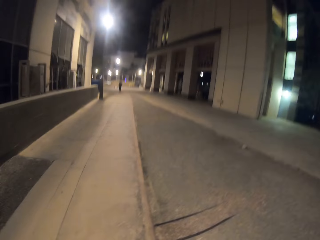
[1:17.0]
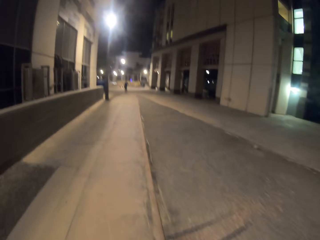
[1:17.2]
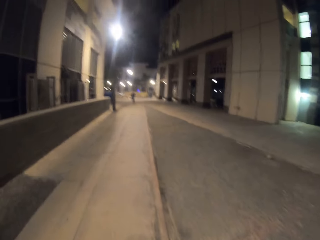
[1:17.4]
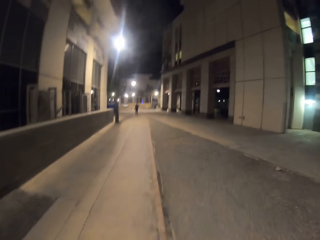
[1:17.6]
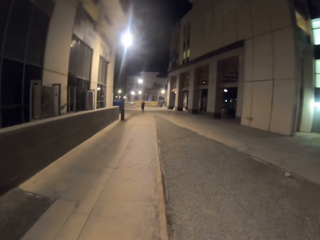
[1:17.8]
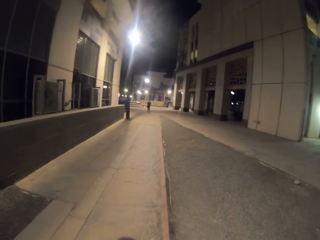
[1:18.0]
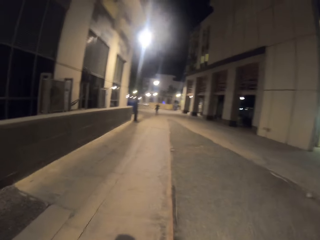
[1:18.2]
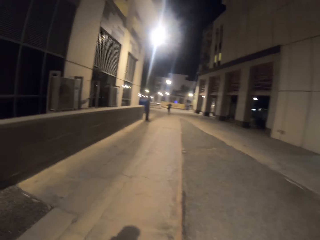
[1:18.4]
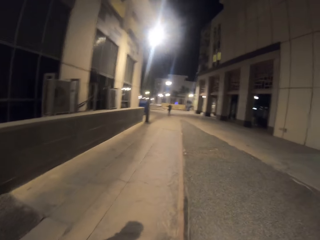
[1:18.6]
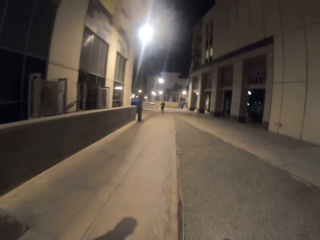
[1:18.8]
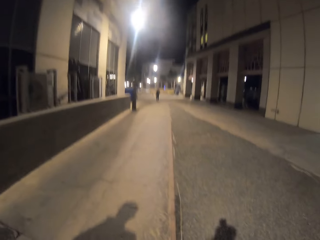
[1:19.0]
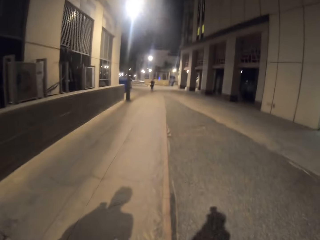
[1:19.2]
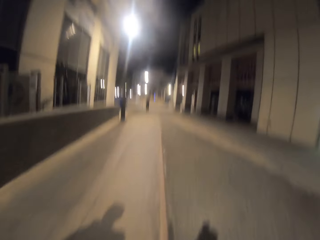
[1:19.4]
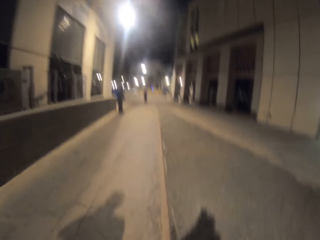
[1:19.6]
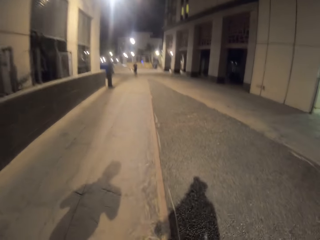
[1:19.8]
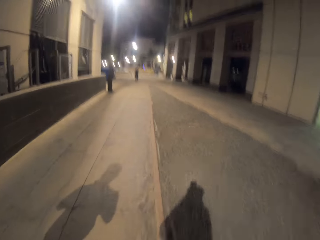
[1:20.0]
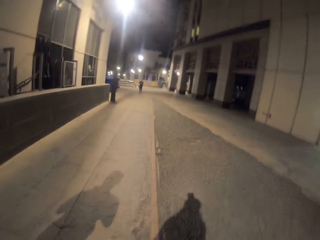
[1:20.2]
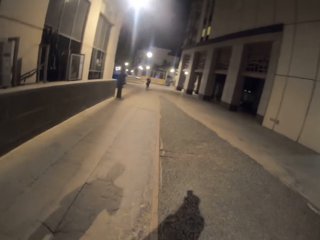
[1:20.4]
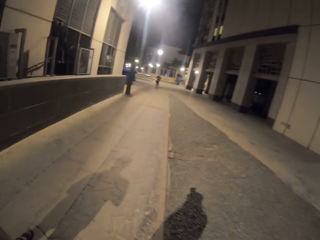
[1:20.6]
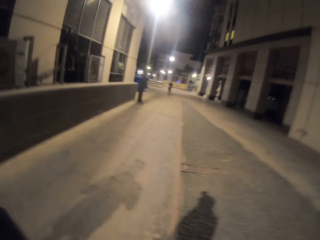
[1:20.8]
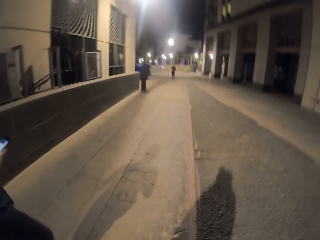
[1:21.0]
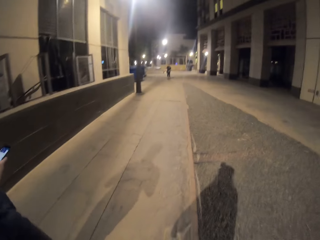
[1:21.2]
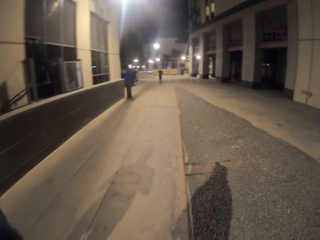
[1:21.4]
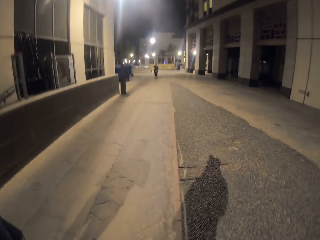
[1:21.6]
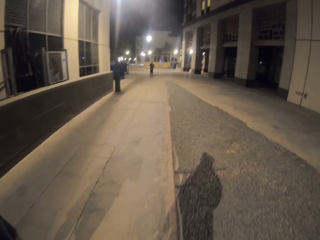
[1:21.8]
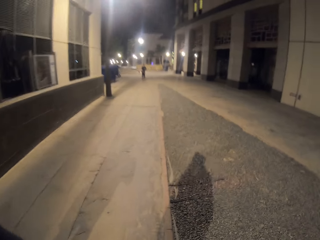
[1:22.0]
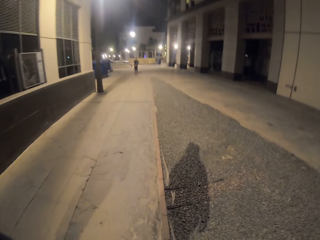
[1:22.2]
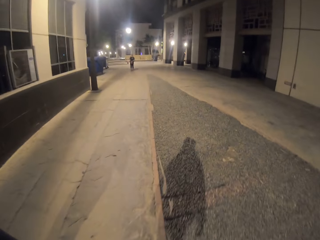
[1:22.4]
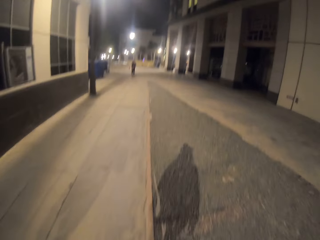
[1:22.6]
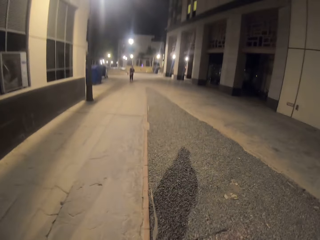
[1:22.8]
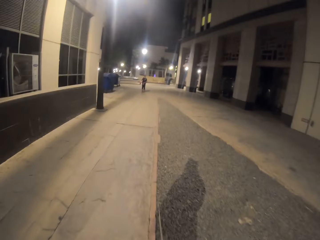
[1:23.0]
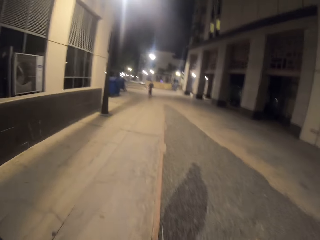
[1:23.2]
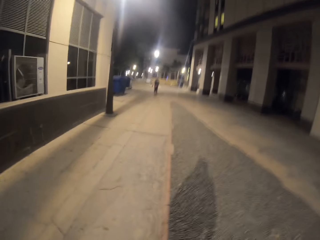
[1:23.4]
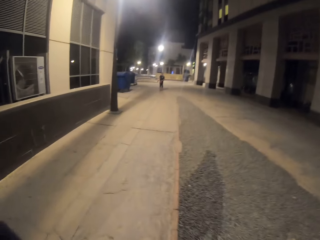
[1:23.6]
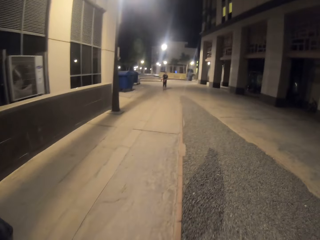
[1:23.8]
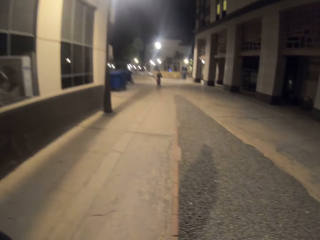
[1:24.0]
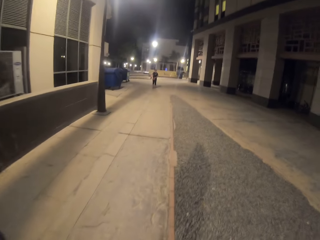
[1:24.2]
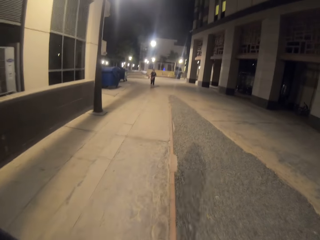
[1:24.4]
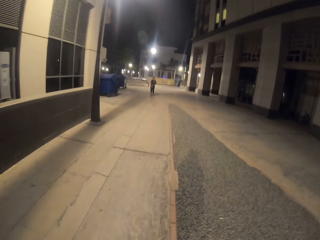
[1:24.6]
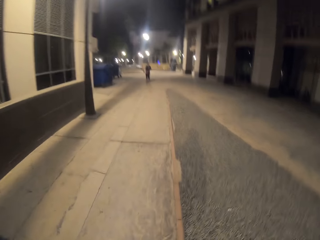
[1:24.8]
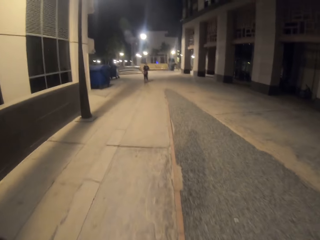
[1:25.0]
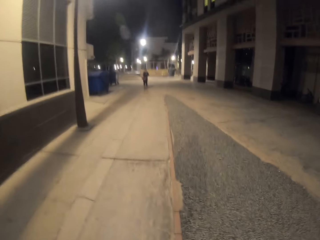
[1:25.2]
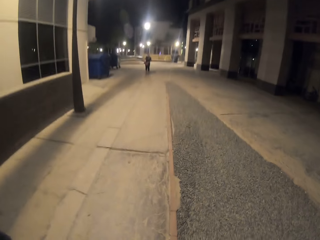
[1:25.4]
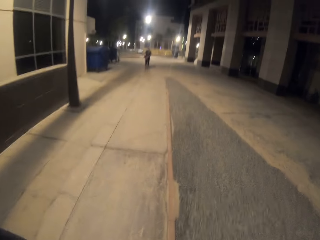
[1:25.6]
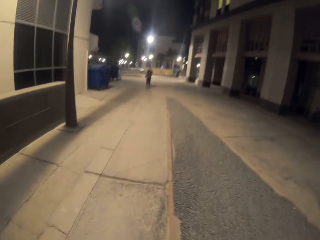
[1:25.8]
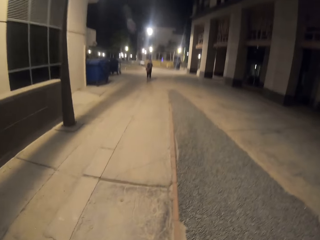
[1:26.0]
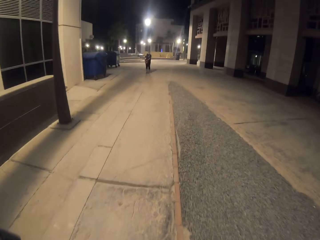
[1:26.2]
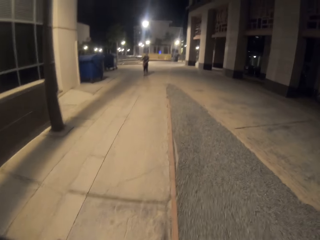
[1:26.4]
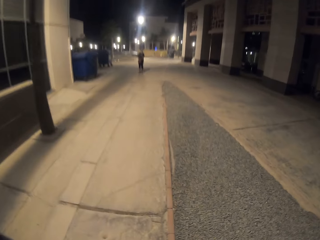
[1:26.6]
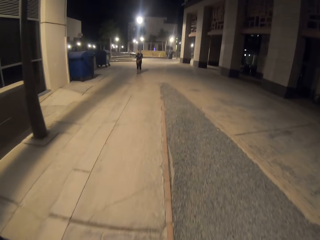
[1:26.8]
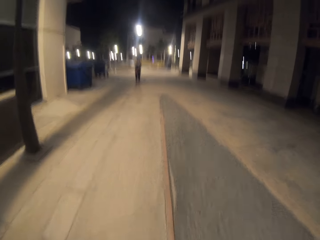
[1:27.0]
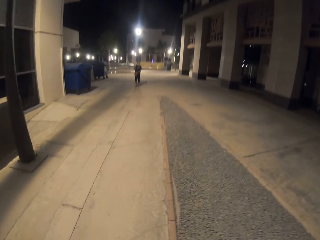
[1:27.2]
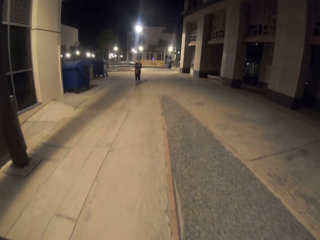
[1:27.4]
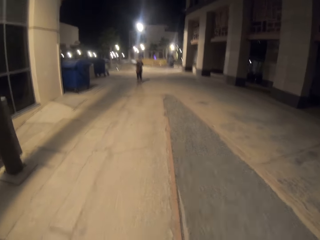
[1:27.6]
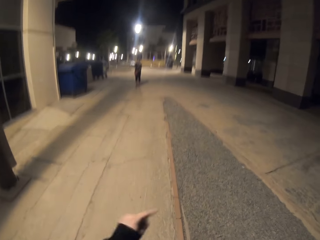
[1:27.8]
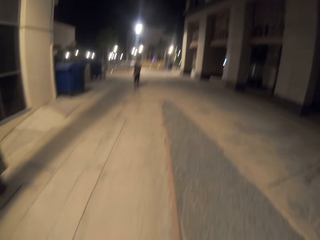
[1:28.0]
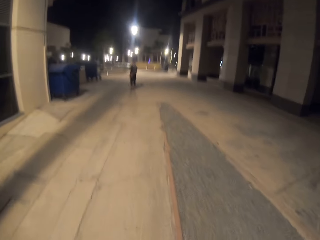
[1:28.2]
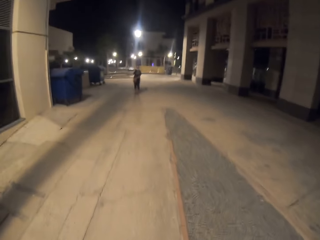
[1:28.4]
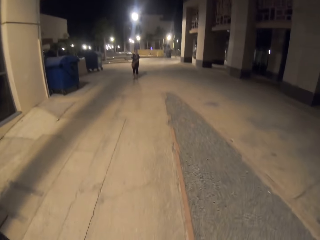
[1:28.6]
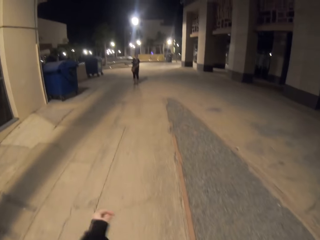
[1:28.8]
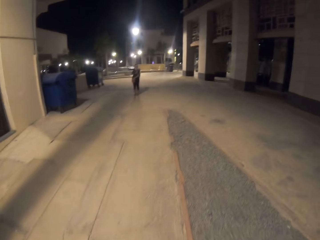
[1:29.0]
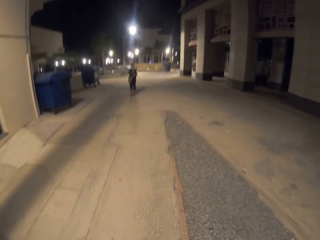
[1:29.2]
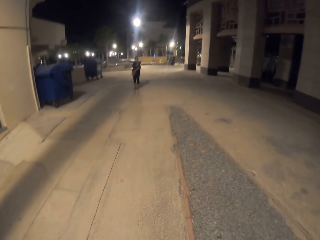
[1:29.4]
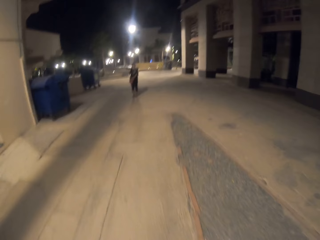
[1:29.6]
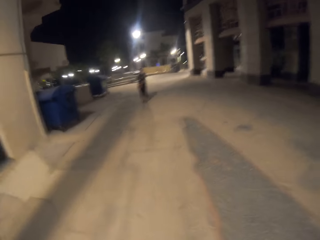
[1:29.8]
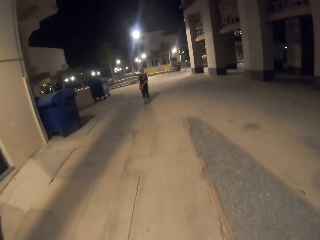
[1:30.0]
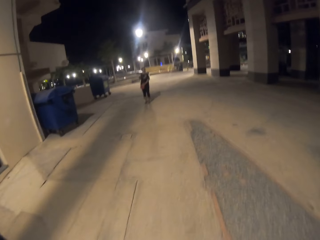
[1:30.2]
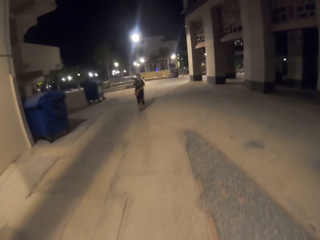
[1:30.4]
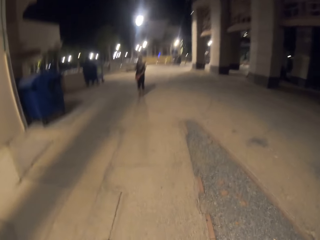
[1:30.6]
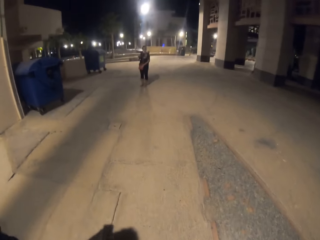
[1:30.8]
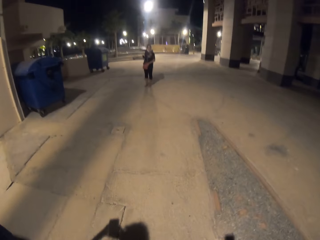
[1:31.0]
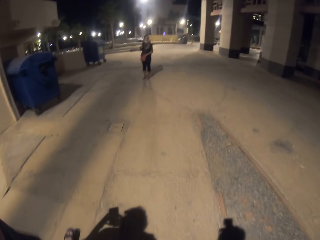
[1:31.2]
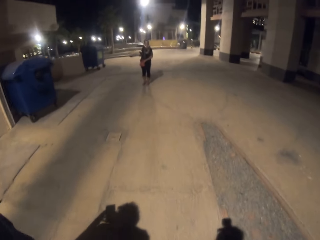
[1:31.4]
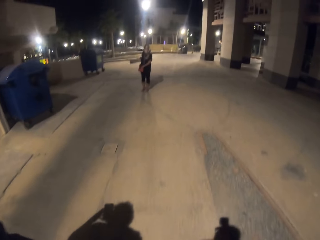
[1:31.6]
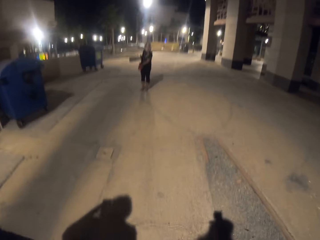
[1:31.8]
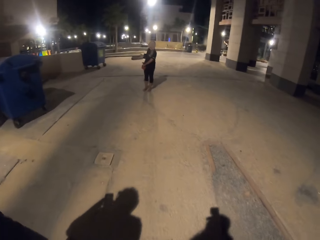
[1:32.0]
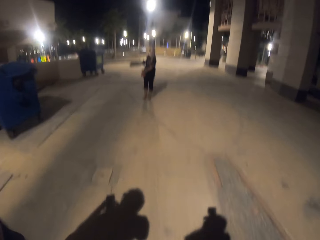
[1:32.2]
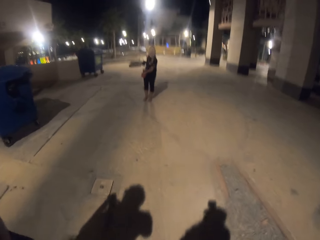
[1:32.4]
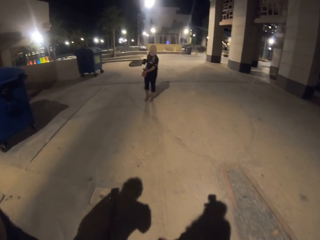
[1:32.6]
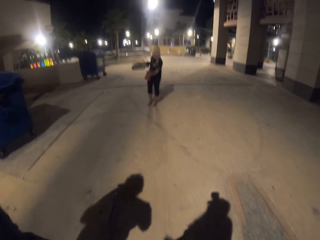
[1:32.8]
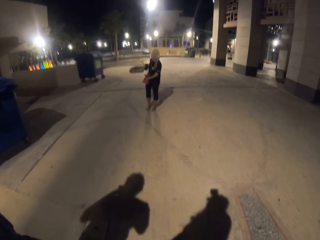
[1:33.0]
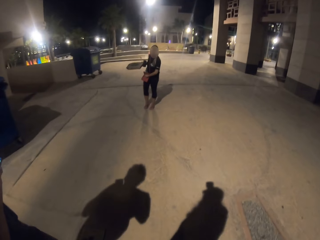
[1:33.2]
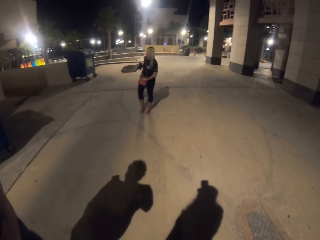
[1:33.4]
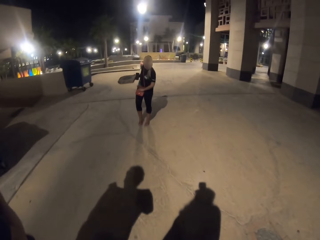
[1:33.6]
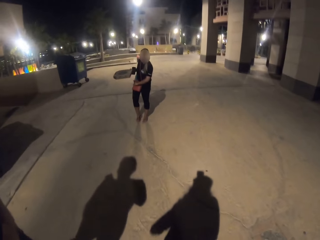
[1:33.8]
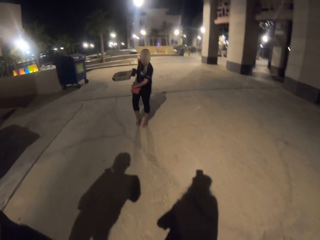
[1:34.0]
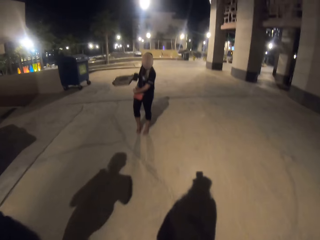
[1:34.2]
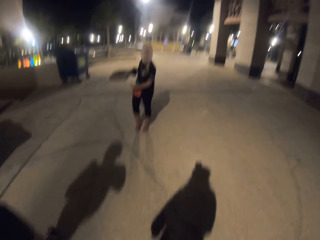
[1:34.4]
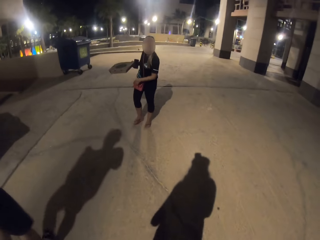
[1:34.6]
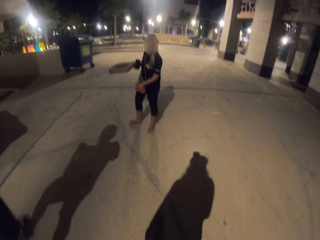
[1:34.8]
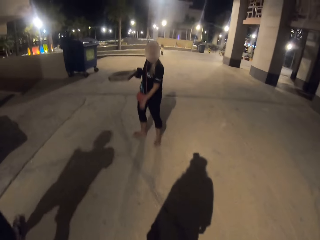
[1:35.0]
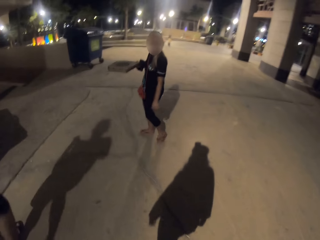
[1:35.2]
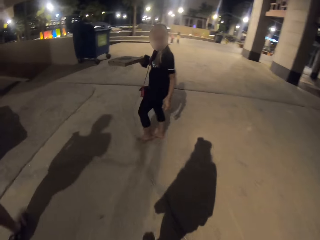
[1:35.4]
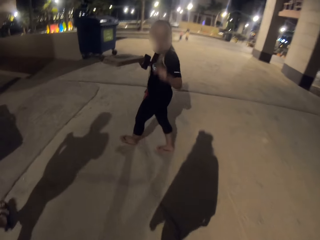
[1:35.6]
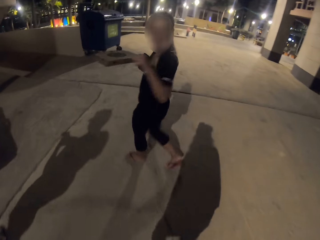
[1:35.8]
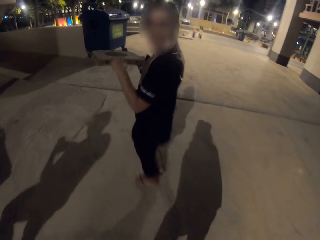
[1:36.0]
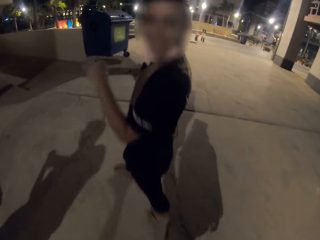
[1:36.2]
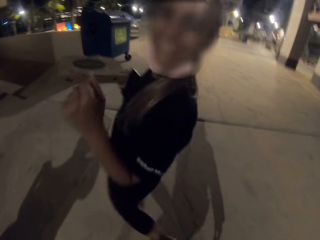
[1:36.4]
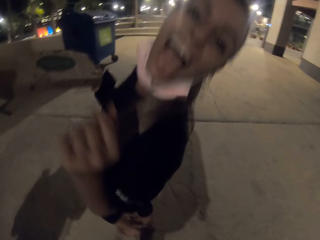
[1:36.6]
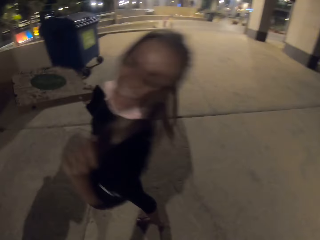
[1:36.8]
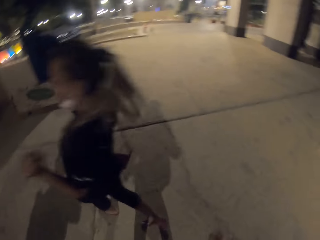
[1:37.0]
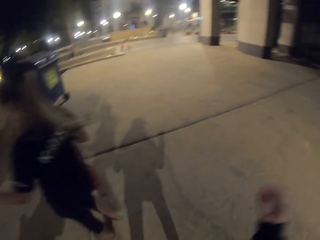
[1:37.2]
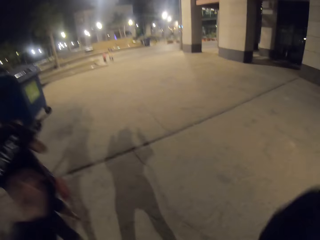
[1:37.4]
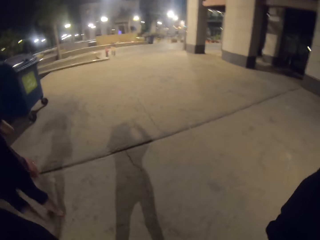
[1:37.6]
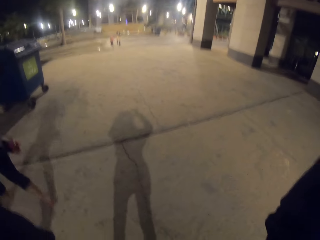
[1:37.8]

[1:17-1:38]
The camera wearer moves the hand down. They point at the ground. A person moves the hand in the bag. The person walks on the road and moves the right hand. The camera wearer meets the person. The person talks to the camera wearer.
